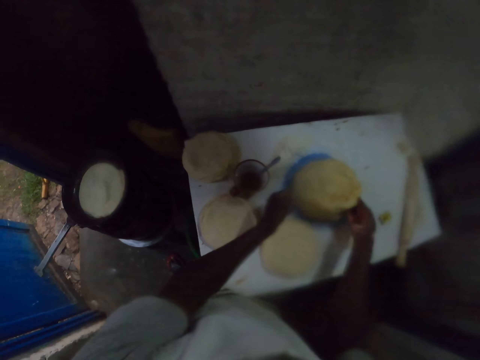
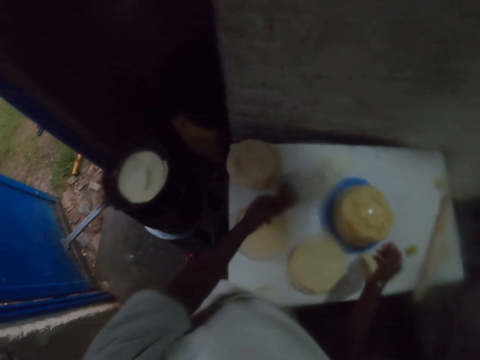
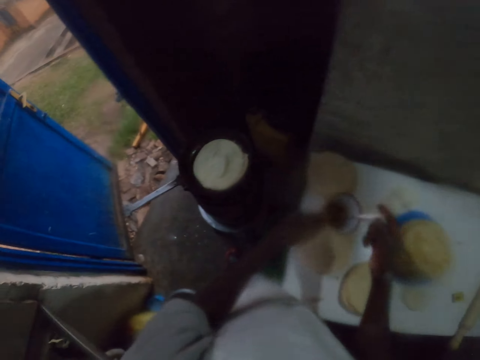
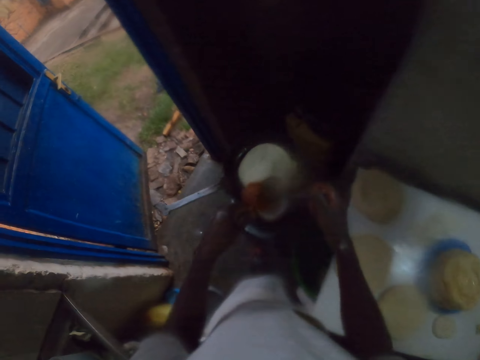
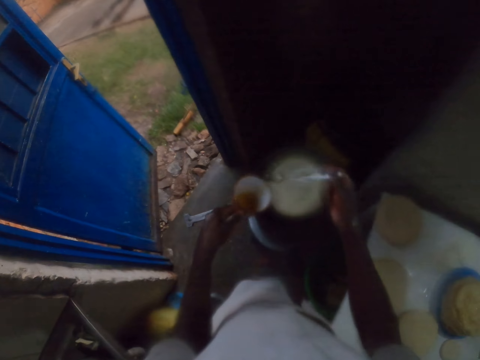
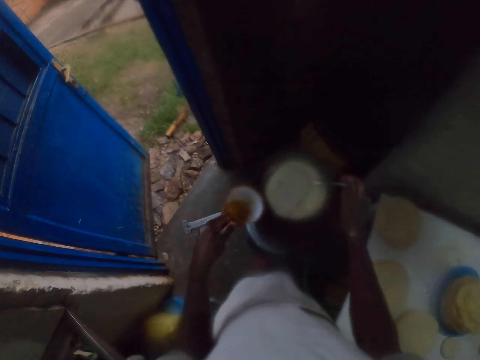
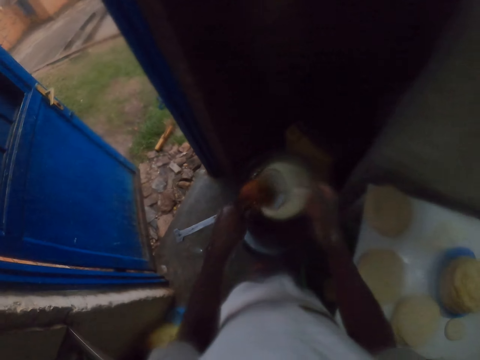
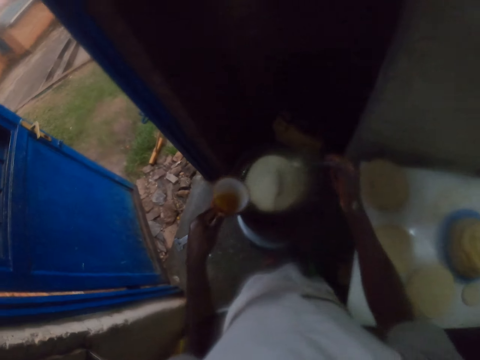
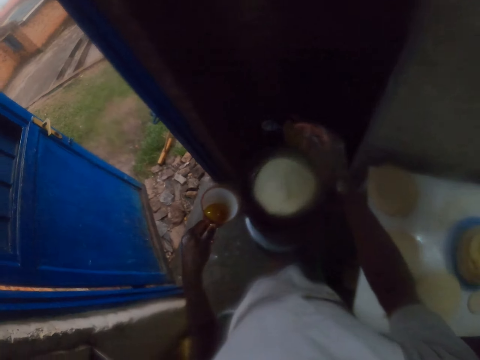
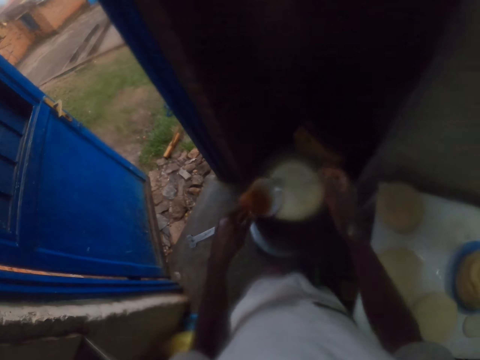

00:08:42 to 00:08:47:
The camera wearer picks up a cup from a table with his left hand. He holds a spoon with his right hand. He applies oil on a pastry. He scoops cooking oil from the cup. He pours cooking oil on a pan. He scoops cooking oil from the cup again and pours cooking oil on the pan again.

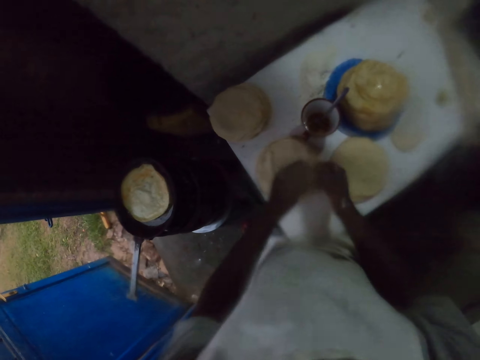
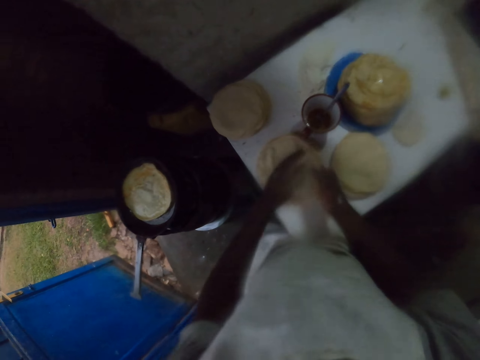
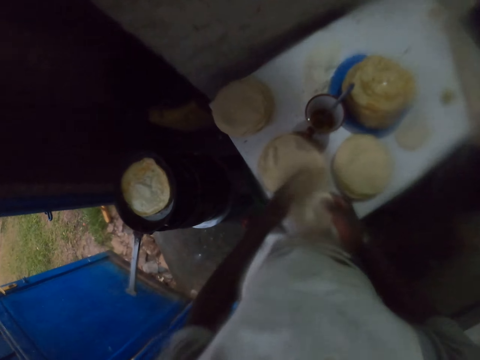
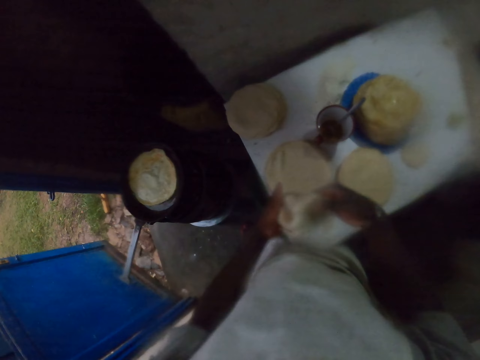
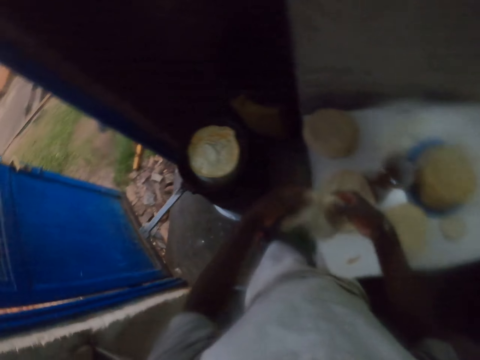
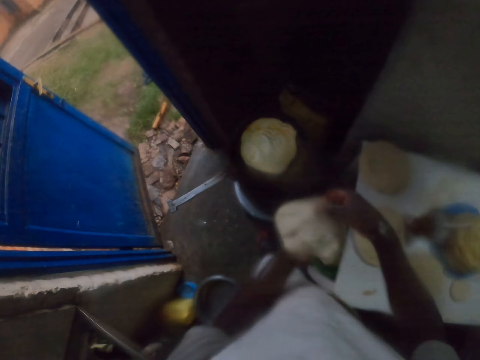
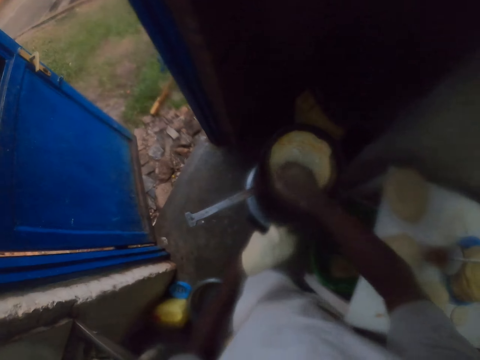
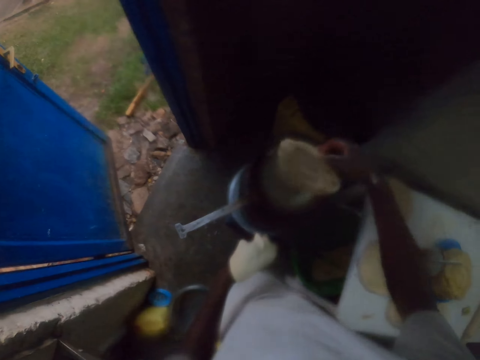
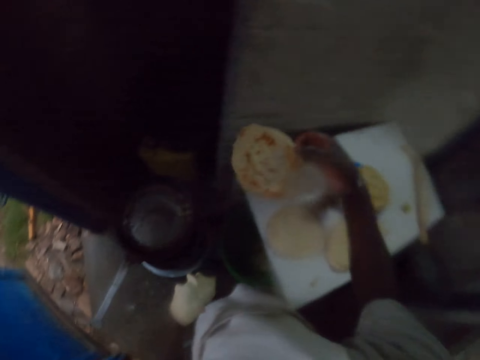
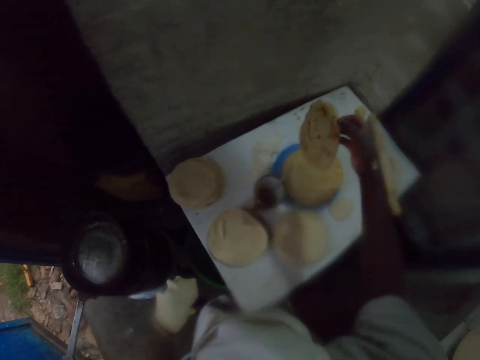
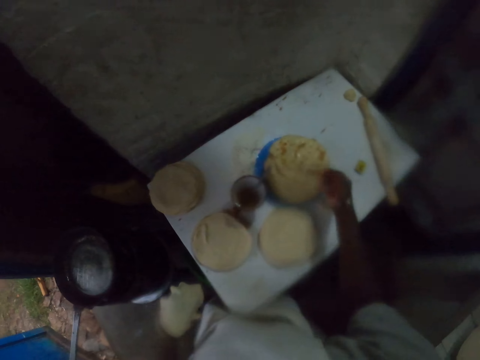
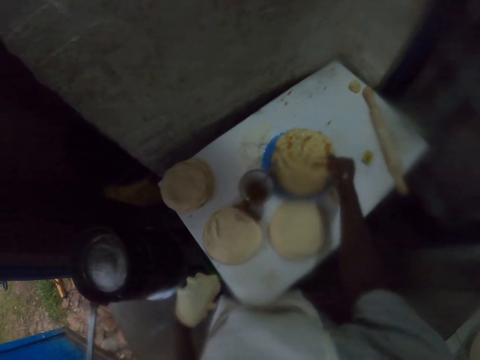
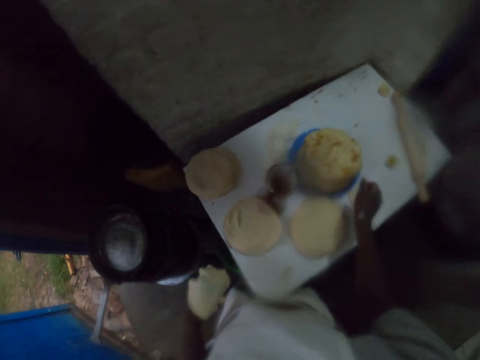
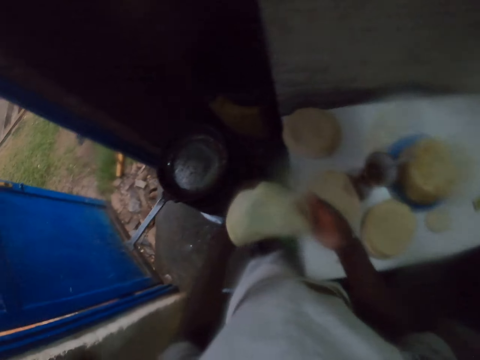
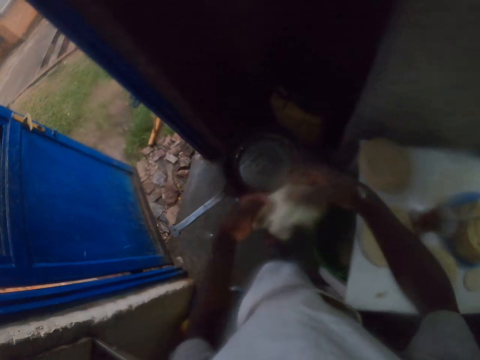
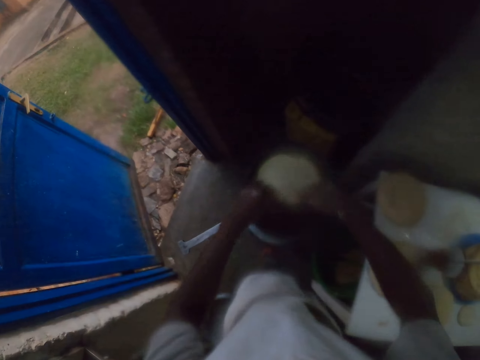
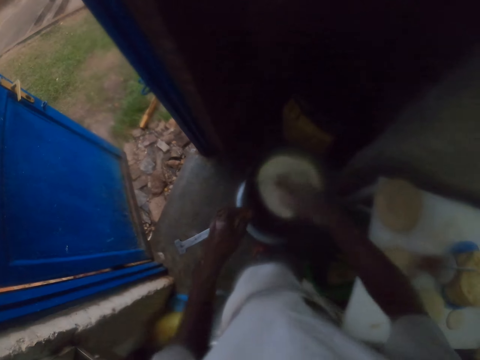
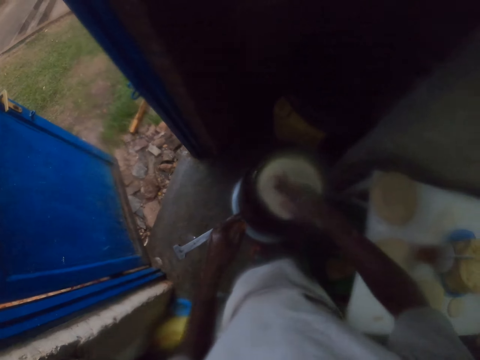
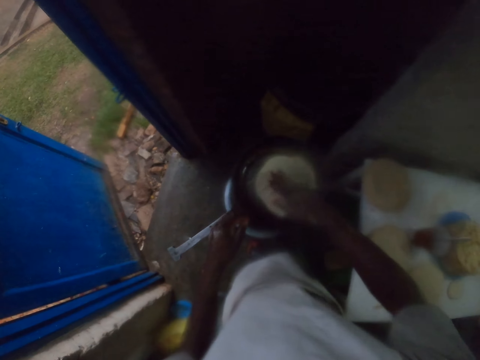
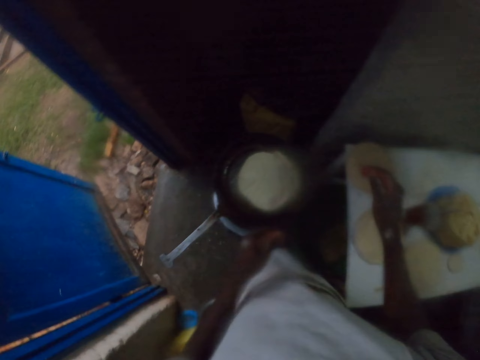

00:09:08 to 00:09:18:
The camera wearer turns dough on hand. He holds uncooked chapati with both hands. He lifts a cooked chapati from a pan. He puts the chapati on a table or plate with his right hand. He holds the uncooked chapati with both hands. He puts the rolled dough or tortilla on the pan. He turns the tortilla. He spreads the tortilla and moves his hand aside.

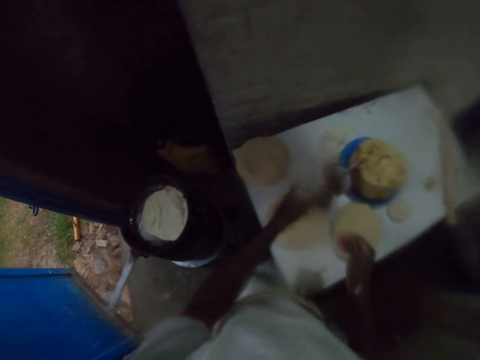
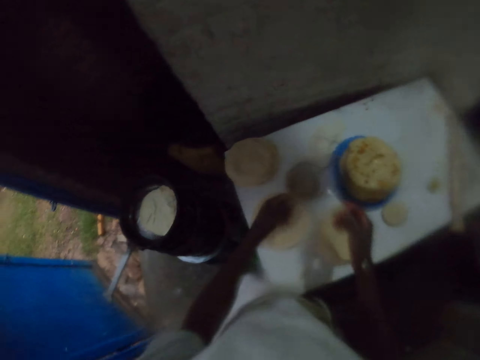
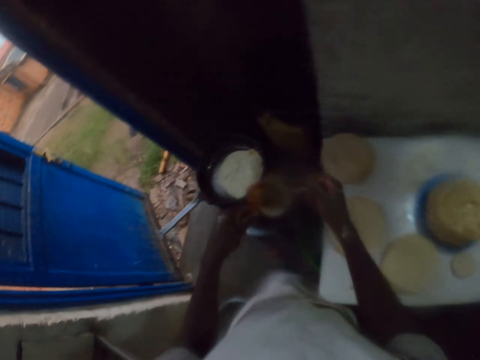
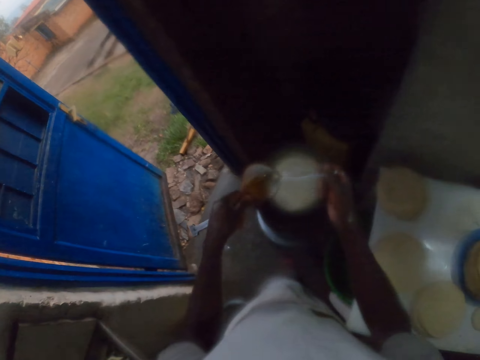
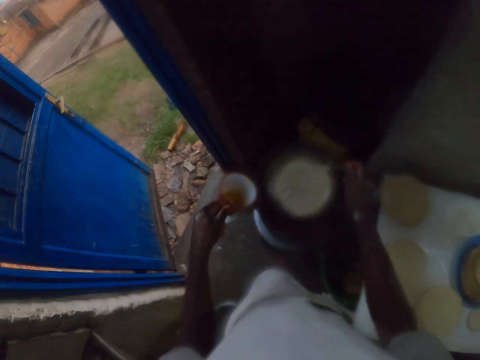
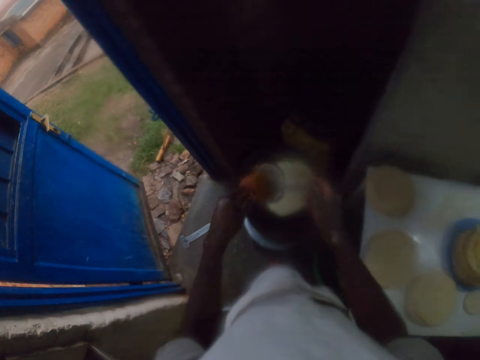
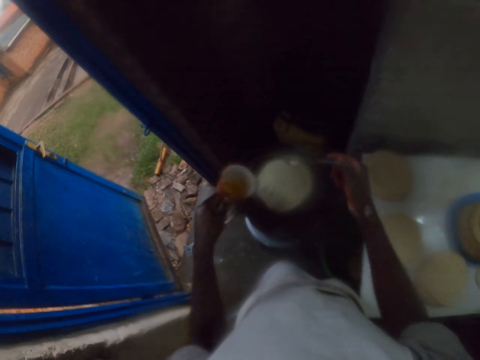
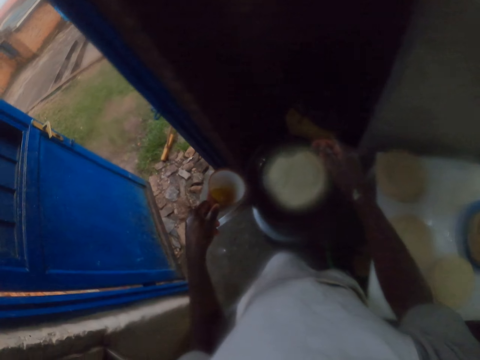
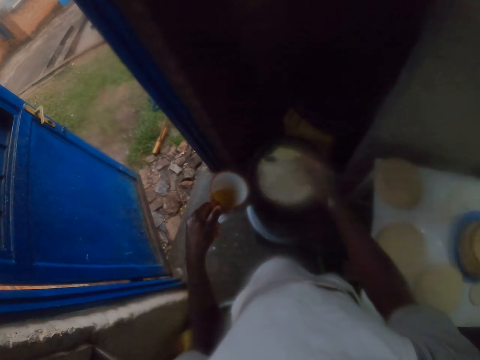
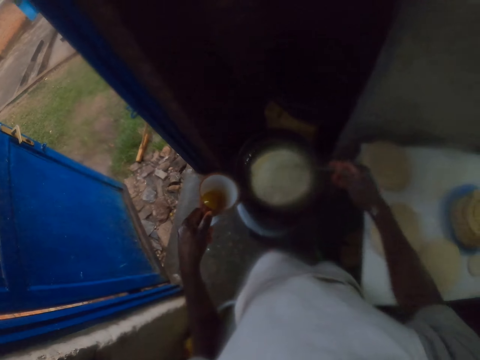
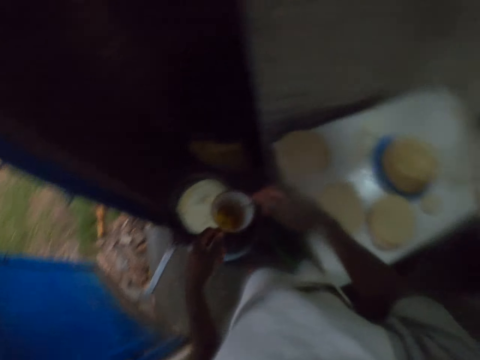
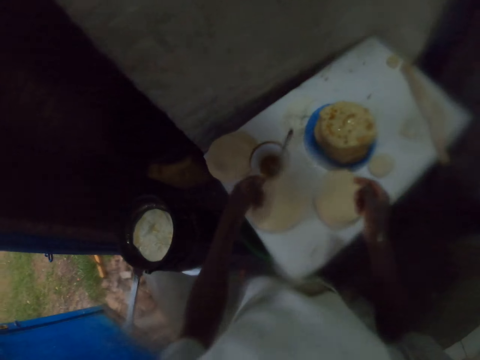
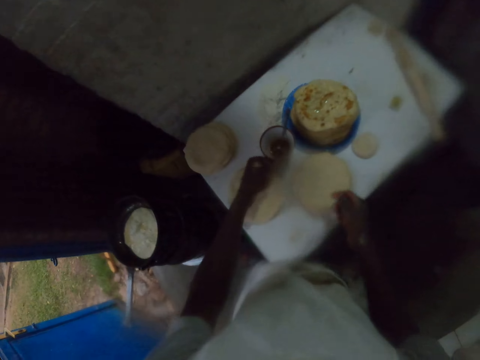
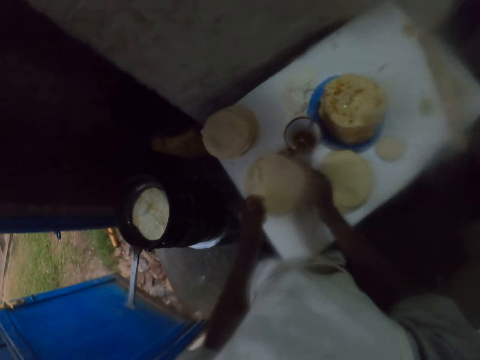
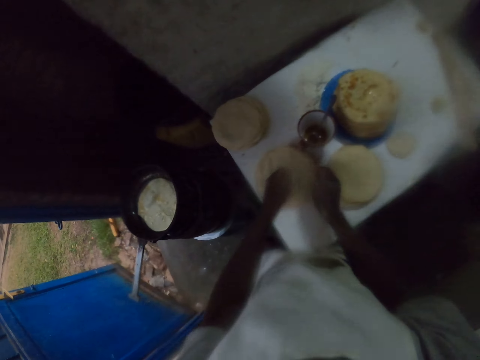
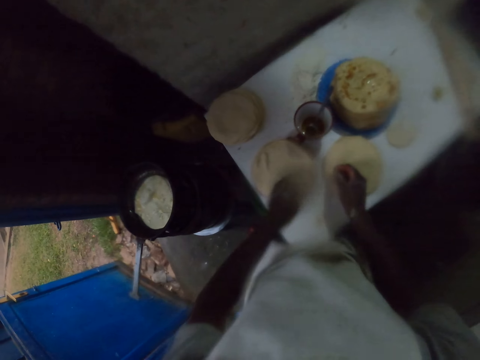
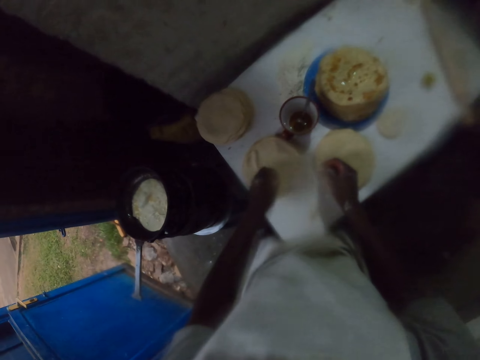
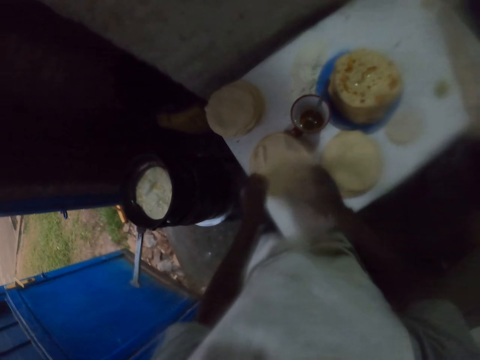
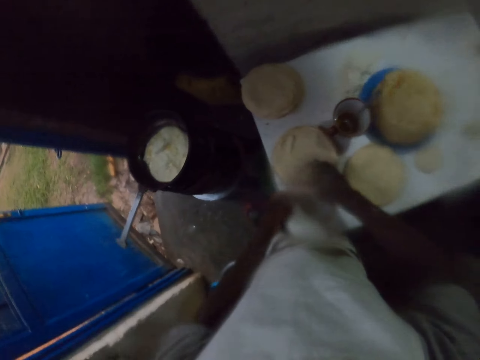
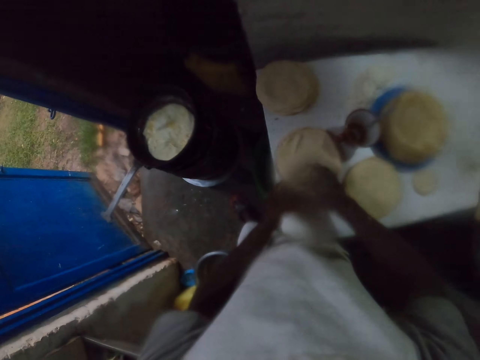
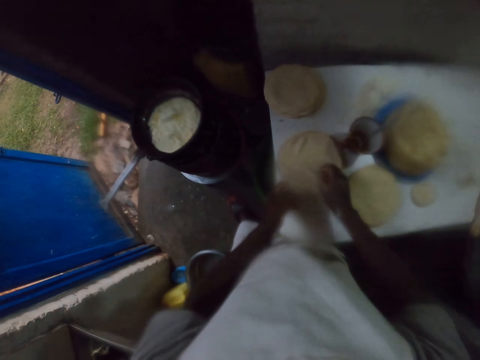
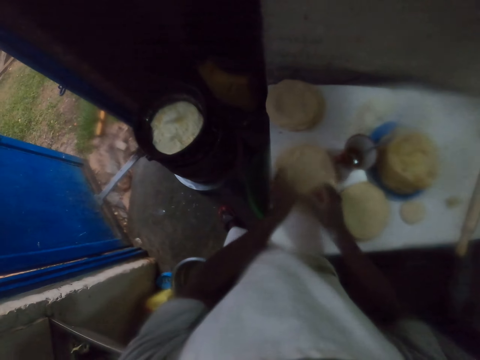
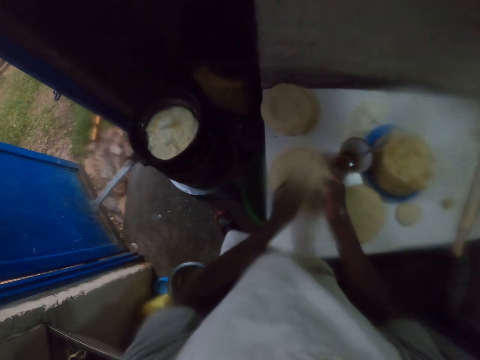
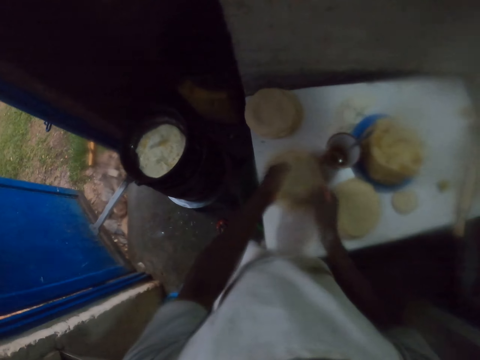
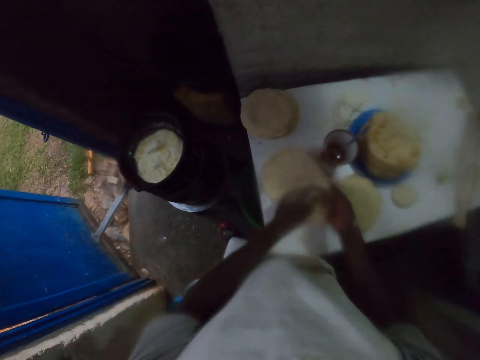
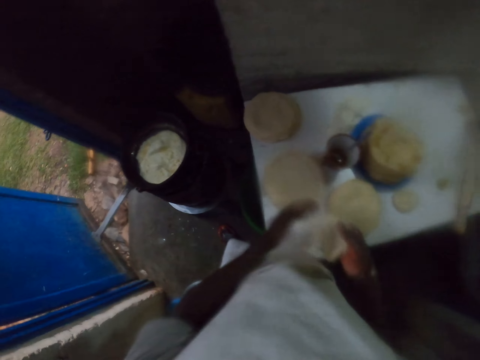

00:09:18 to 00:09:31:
The camera wearer moves a hand down. They hold a cup. They lift up the cup. They hold a spoon. They scoop cooking oil with the spoon. They move the spoon down. They spread oil on the pan. They lift the spoon up. They dip the spoon in the cup. They scoop the oil up. They move the spoon down. They spread oil on the tortilla. They place the spoon on the tortilla. They move the tortilla. They lift the cup up. They lift the spoon up. They dip the spoon in the cup. They move the cup down. They lift a hand up. They place the cup on the table. They move their hands. They hold the tortilla. They lift the tortilla. They move a hand up. They hold the tortilla. They move their hands. They pull the tortilla up.
